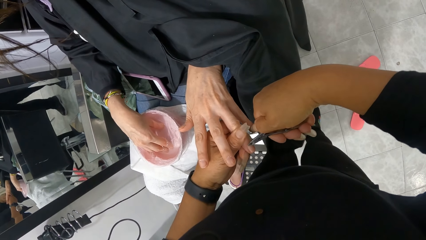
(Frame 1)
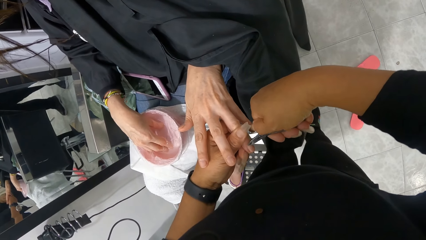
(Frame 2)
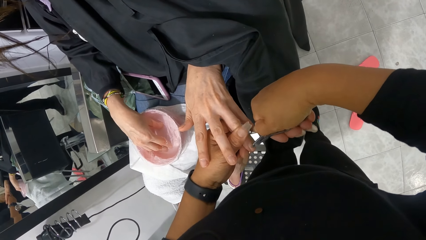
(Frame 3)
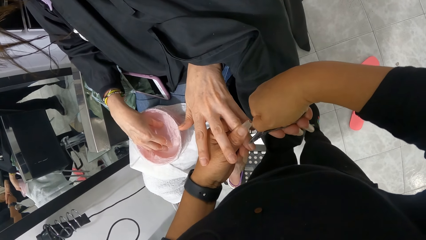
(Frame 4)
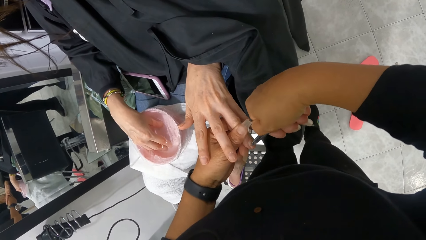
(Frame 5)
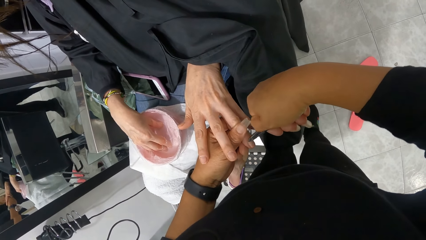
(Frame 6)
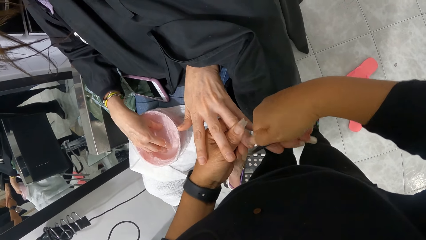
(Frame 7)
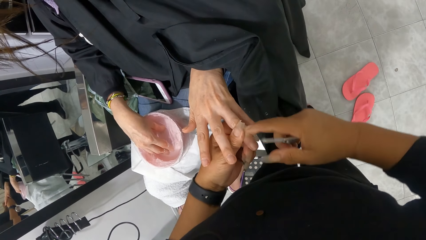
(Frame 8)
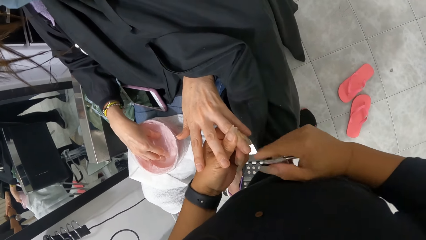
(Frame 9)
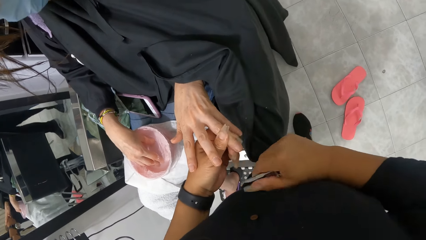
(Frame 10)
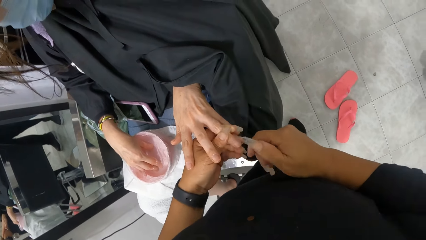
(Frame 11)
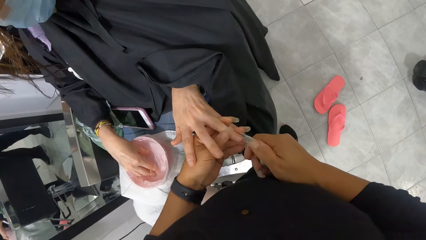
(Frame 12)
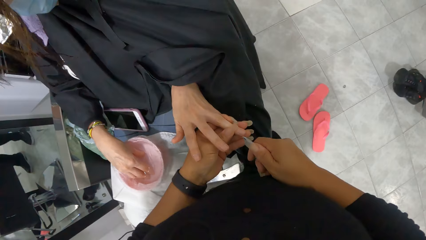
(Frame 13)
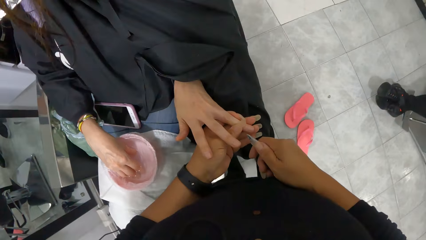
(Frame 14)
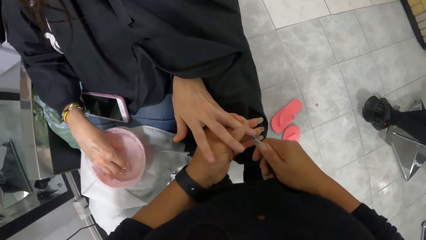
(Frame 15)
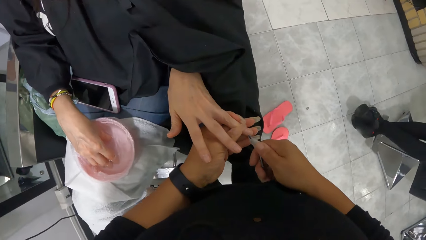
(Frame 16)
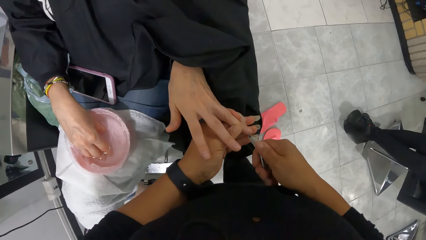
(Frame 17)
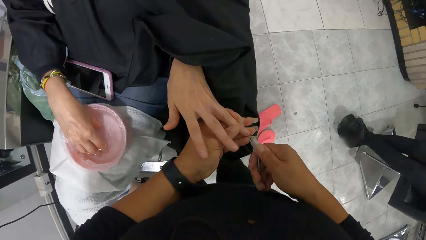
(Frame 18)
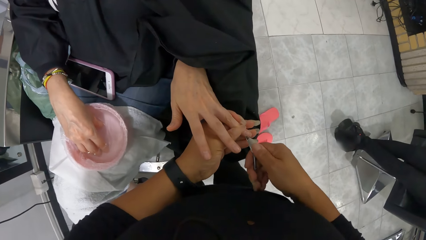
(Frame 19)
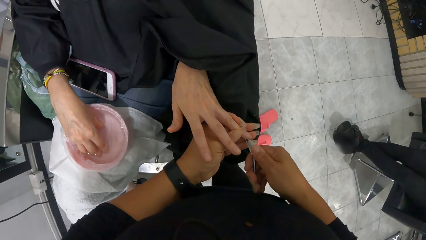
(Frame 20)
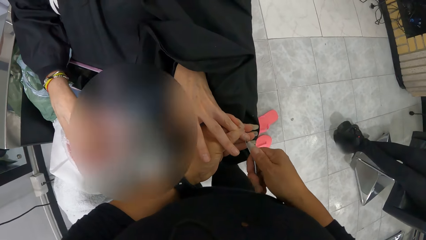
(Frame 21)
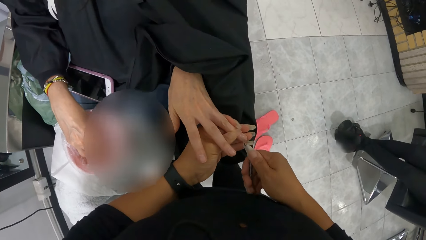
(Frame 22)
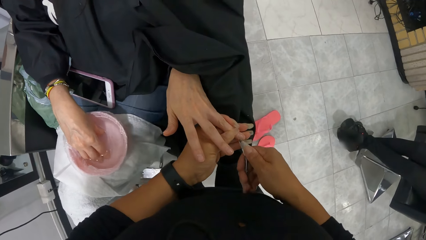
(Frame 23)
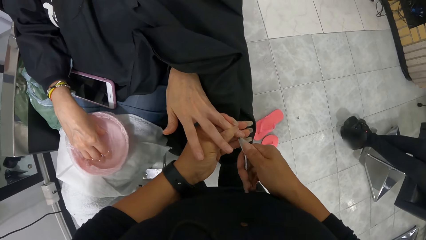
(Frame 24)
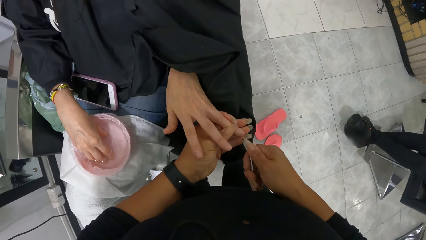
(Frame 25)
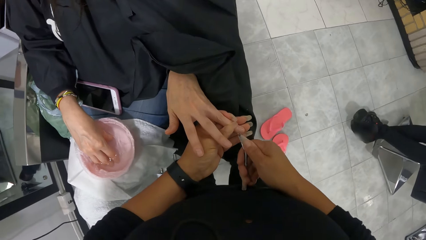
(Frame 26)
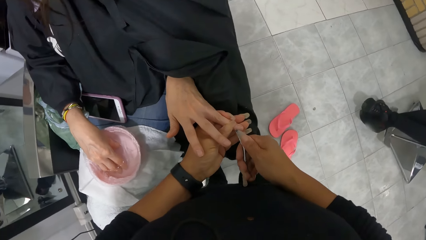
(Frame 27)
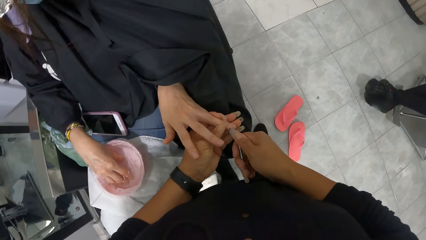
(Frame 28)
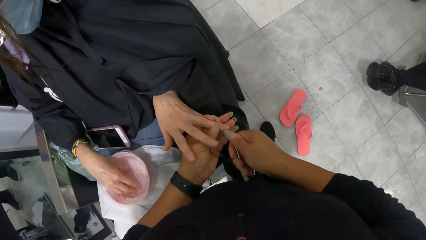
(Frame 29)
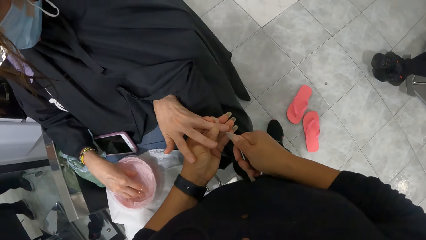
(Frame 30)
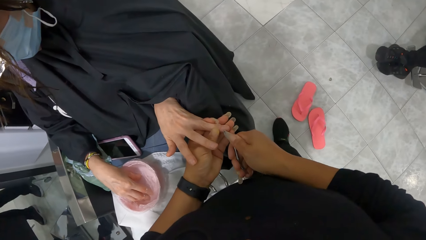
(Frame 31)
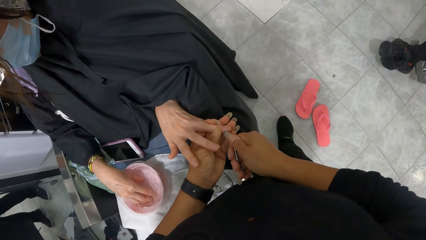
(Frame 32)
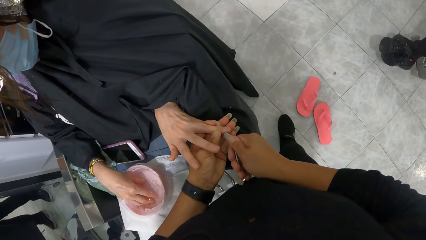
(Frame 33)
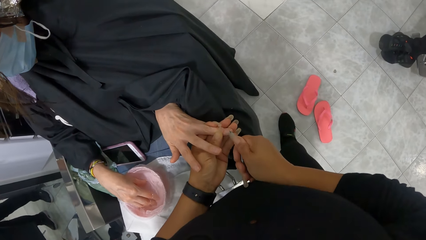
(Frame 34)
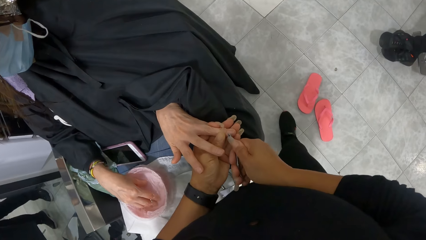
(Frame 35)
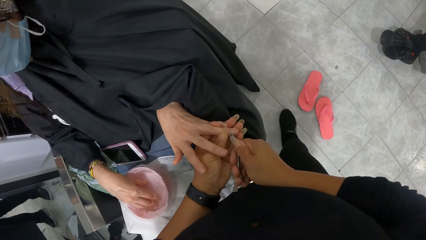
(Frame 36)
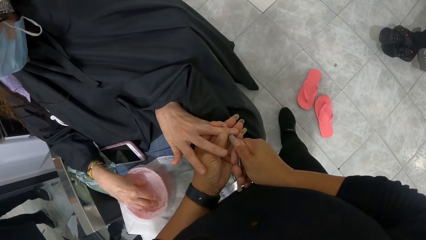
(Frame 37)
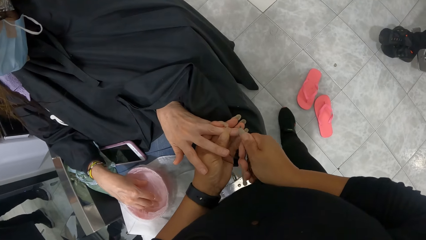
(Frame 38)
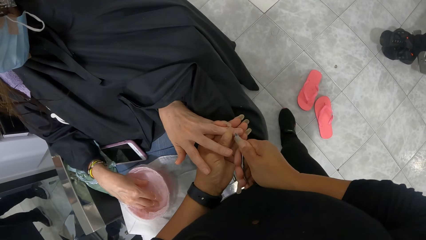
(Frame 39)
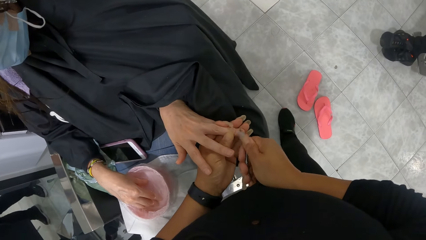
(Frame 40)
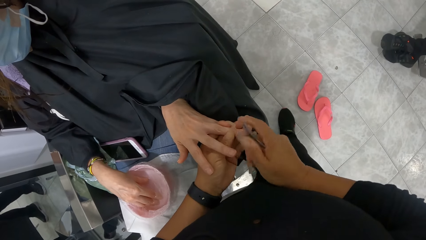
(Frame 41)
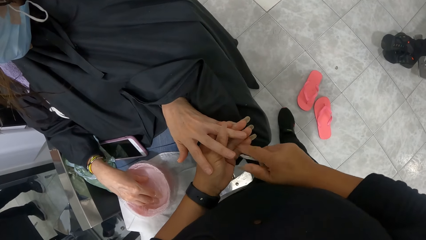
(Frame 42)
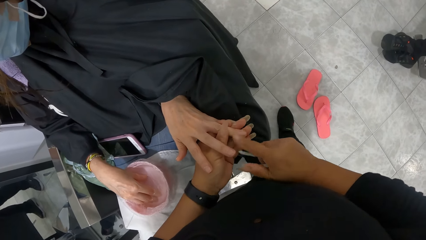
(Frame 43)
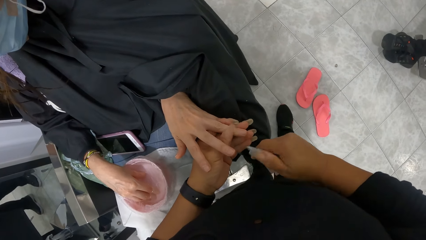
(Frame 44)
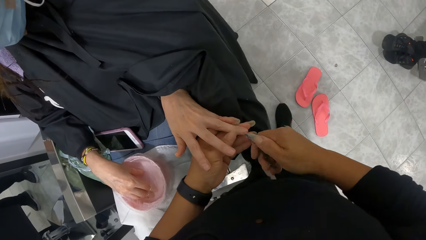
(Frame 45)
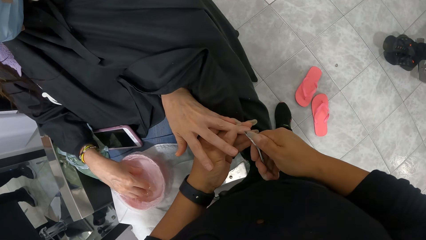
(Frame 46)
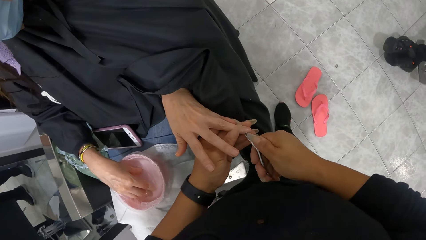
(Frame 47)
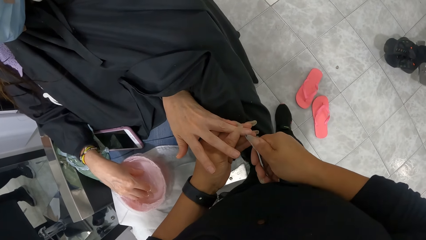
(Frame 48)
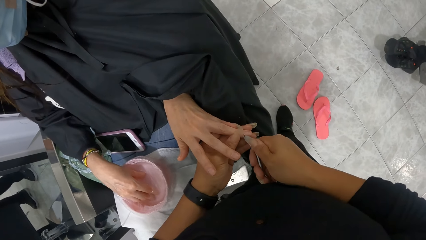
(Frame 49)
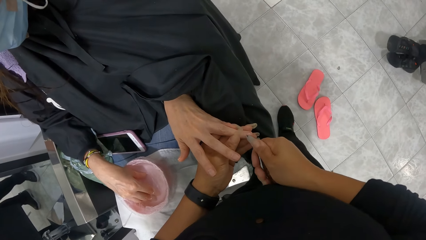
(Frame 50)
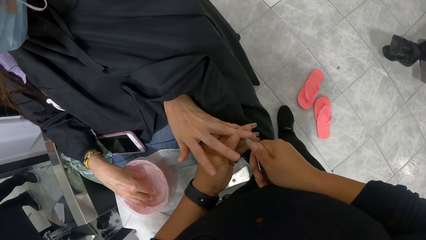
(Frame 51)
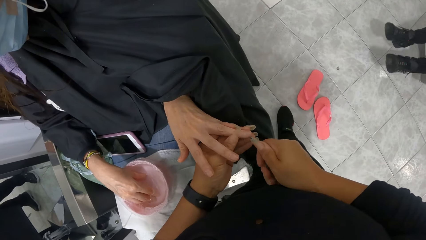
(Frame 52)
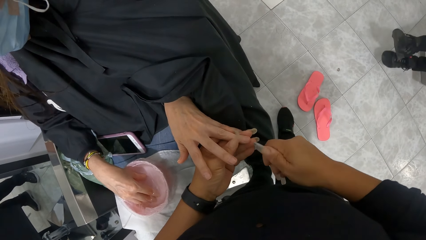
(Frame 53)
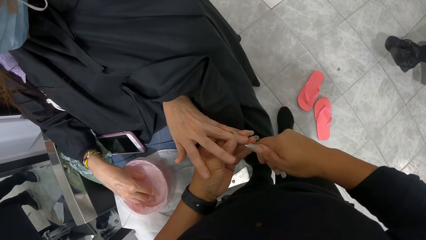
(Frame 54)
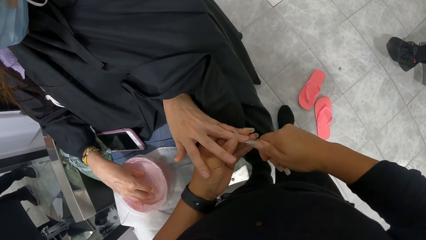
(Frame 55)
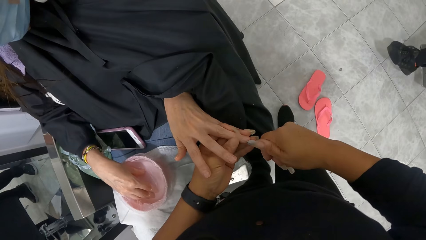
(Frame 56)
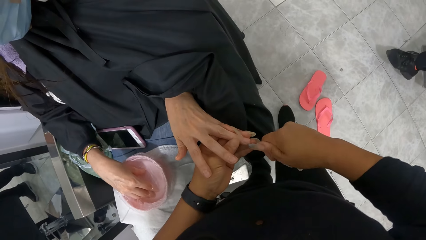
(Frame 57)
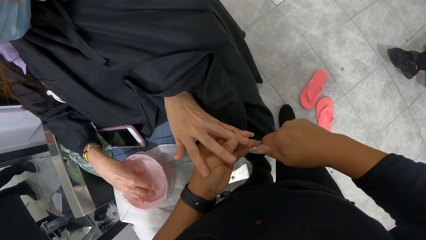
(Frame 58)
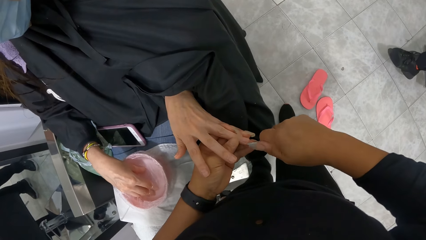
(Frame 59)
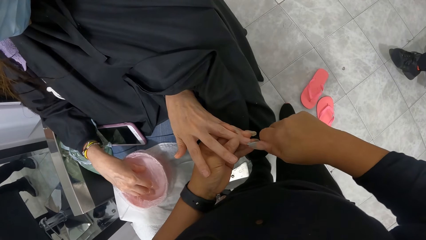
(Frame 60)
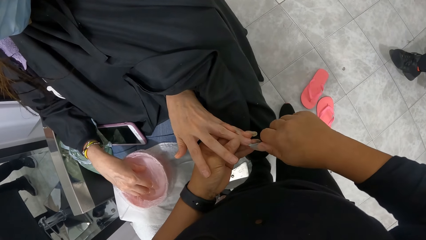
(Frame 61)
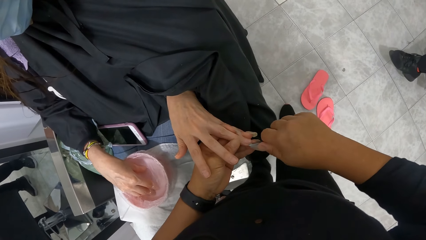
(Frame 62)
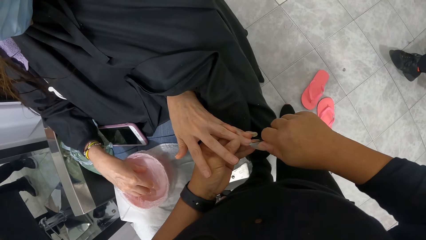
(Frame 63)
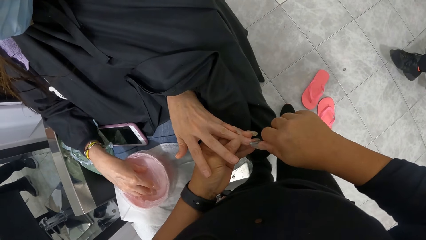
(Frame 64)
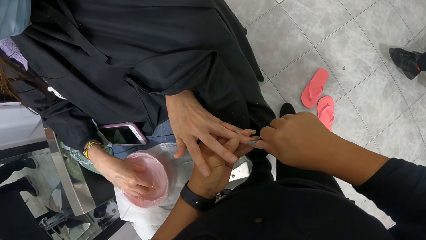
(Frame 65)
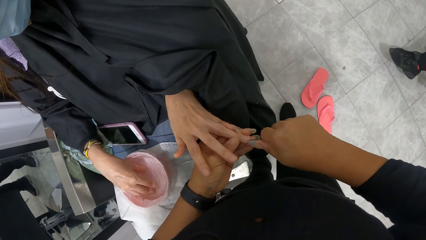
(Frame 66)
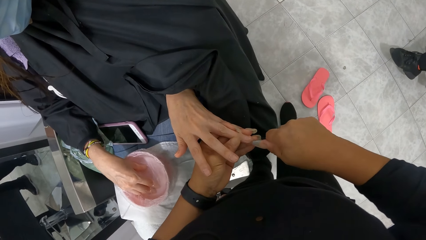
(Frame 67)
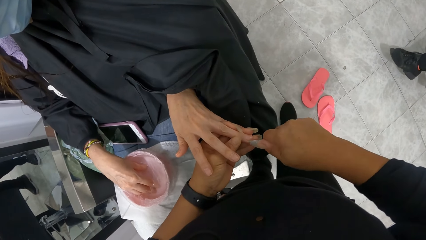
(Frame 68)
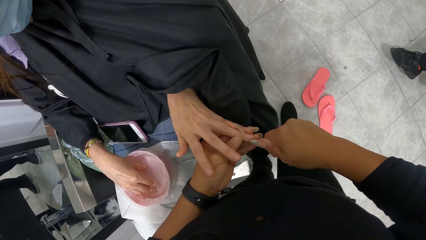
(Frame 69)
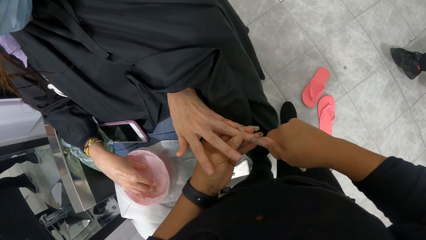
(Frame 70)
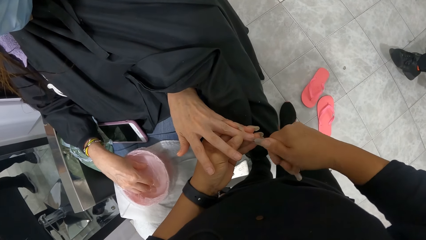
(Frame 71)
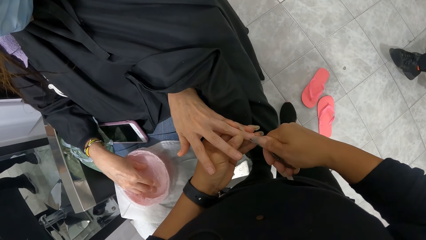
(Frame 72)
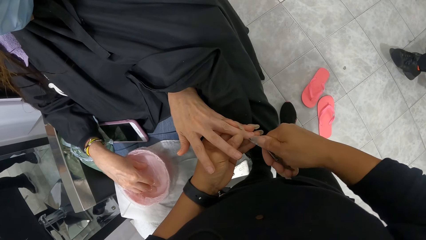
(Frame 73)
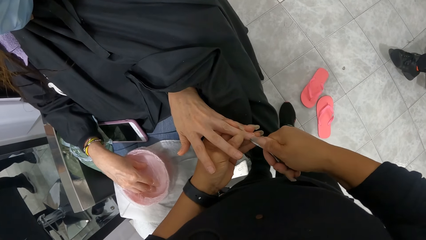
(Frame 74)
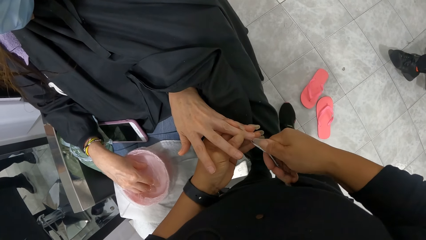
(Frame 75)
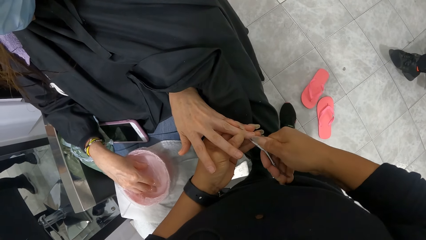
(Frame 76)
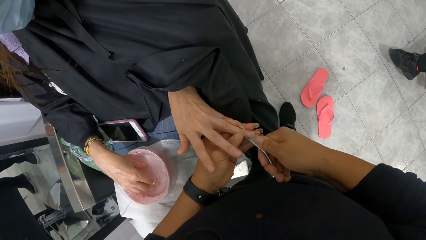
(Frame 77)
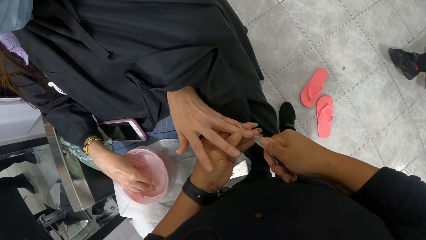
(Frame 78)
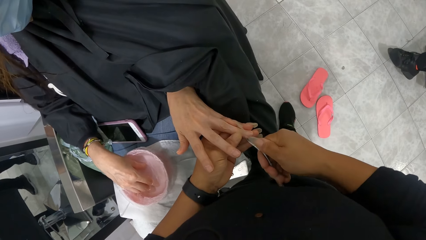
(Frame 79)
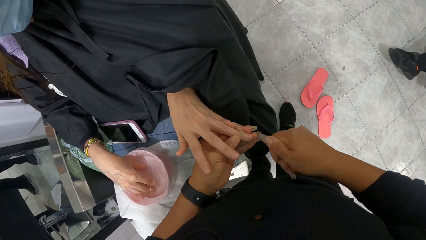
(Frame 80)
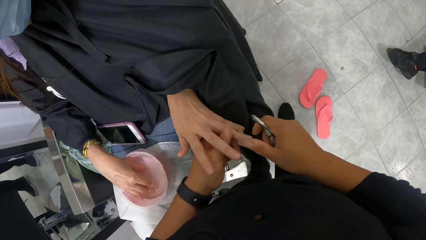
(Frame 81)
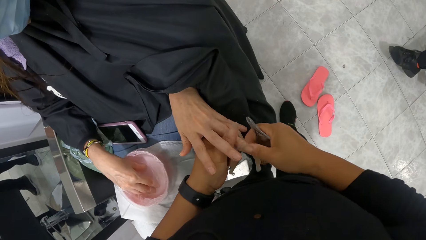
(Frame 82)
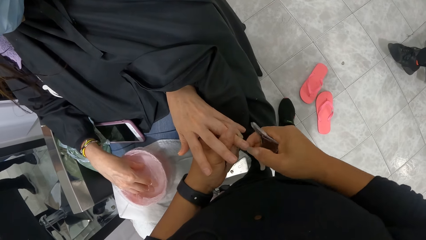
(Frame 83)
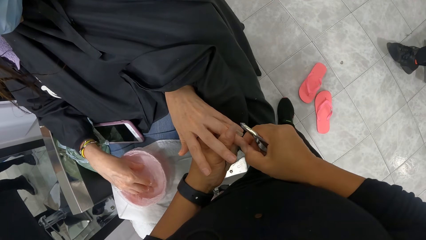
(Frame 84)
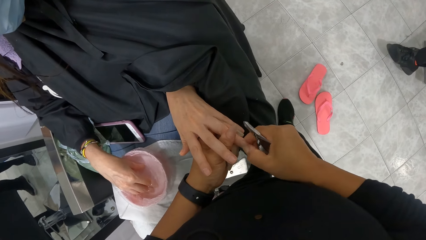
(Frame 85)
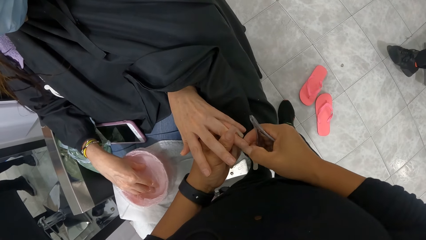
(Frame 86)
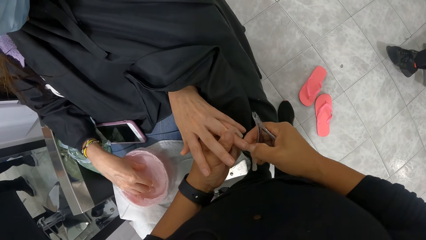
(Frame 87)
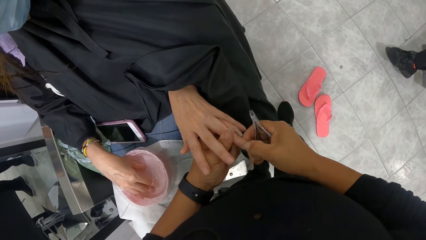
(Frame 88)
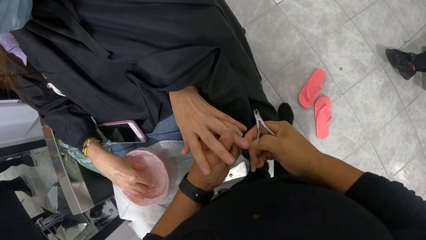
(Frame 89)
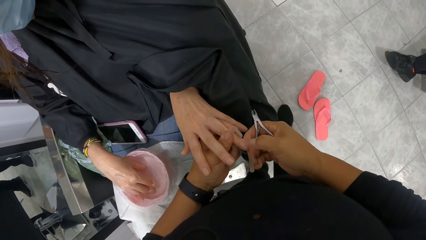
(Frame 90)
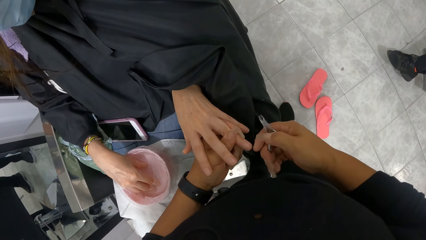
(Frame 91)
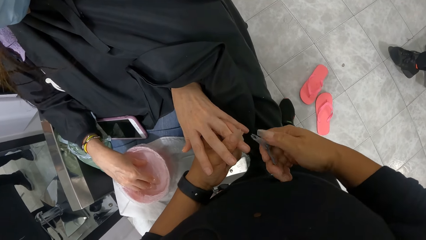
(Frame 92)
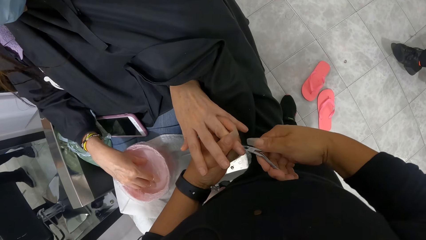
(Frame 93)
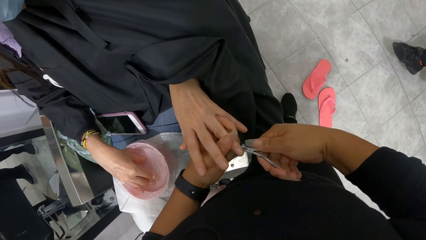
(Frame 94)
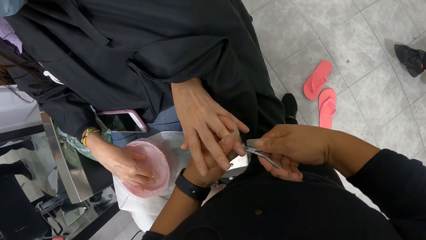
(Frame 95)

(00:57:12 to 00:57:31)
The camera wearer rubs on the nail. They remove the nail cuticles. They rub on the nail. They remove the nail cuticles. They rub on the nail.
